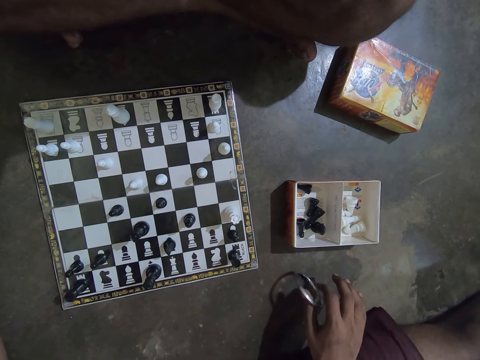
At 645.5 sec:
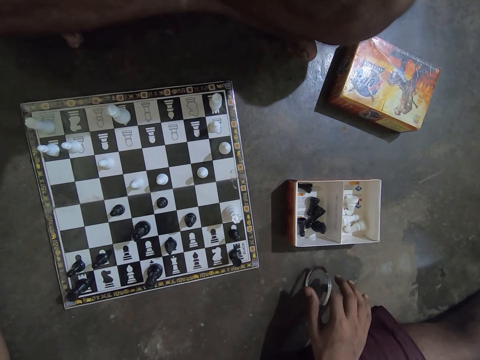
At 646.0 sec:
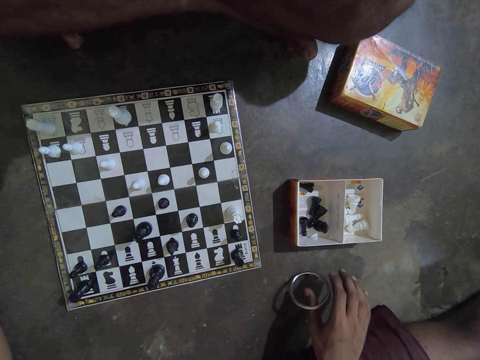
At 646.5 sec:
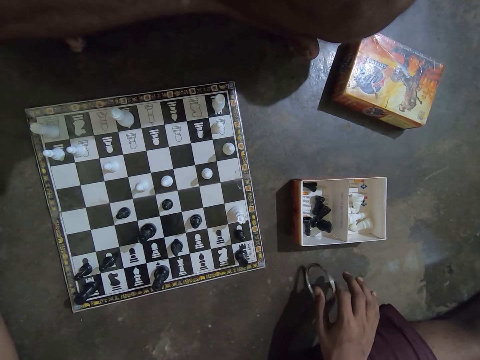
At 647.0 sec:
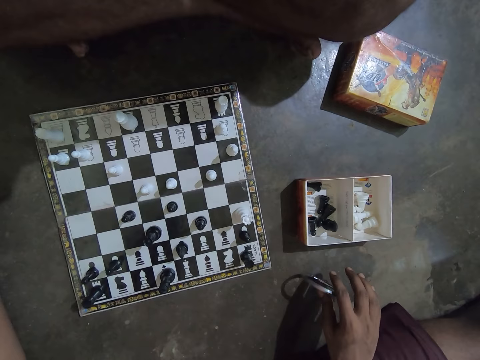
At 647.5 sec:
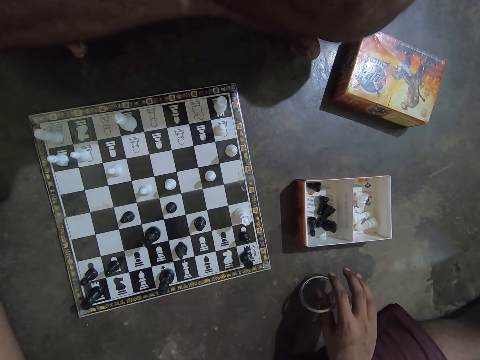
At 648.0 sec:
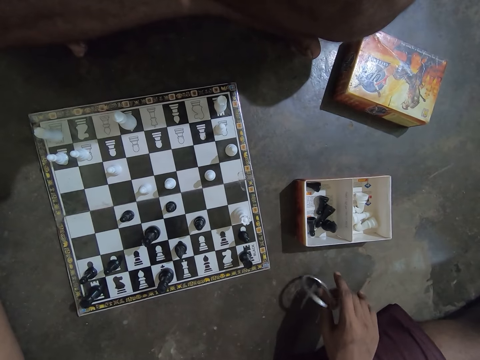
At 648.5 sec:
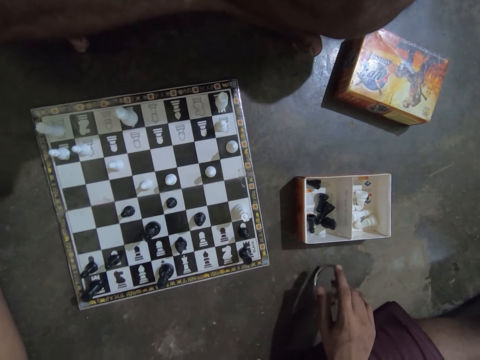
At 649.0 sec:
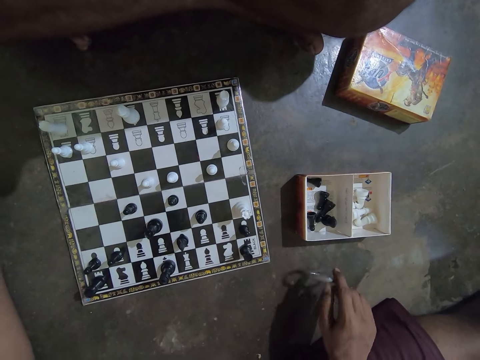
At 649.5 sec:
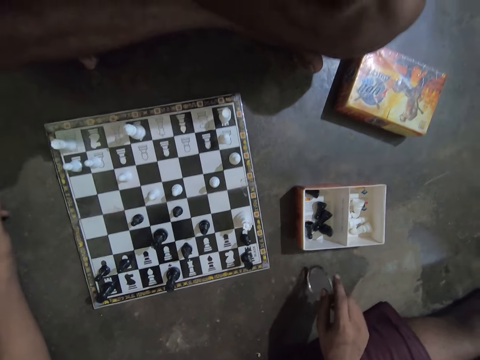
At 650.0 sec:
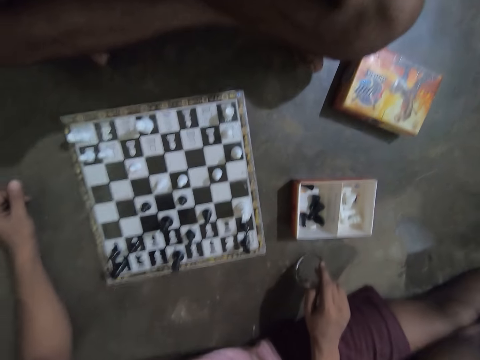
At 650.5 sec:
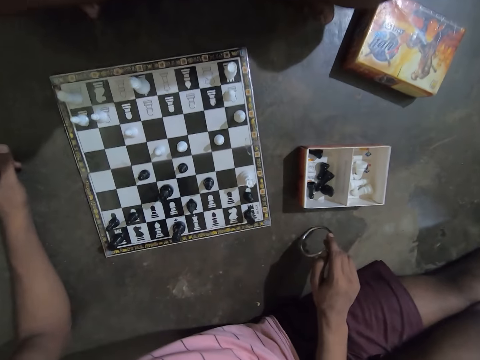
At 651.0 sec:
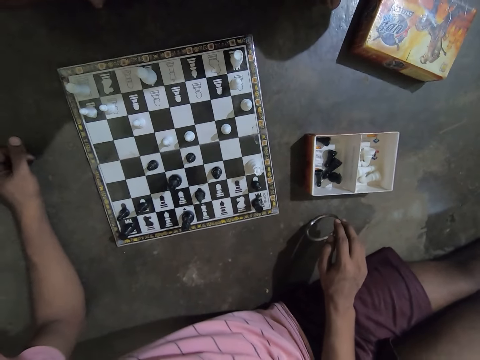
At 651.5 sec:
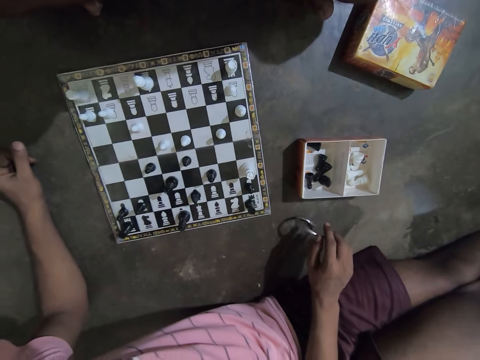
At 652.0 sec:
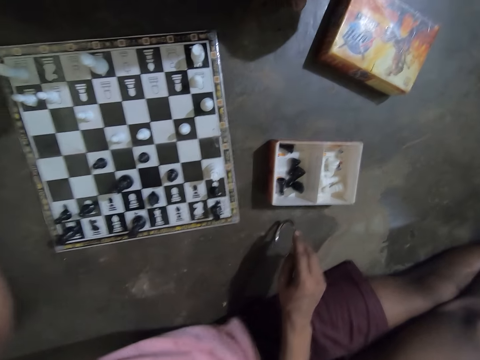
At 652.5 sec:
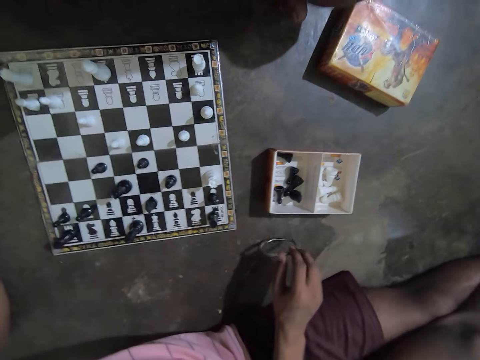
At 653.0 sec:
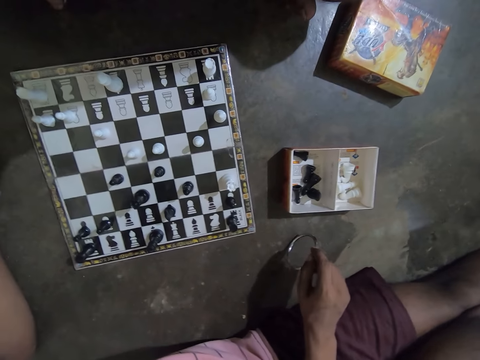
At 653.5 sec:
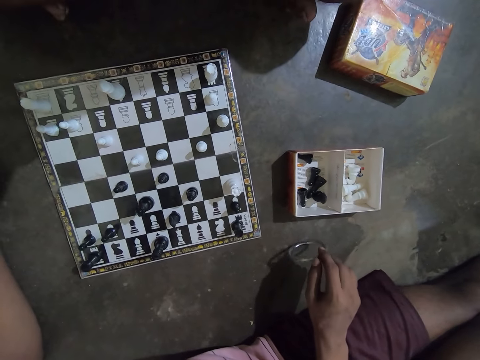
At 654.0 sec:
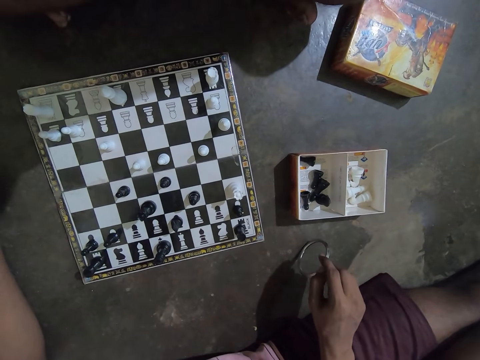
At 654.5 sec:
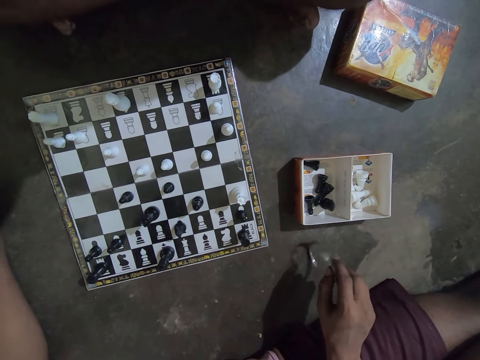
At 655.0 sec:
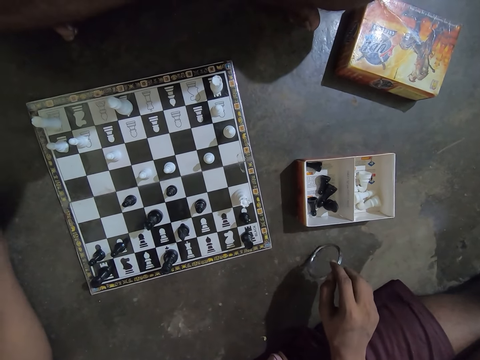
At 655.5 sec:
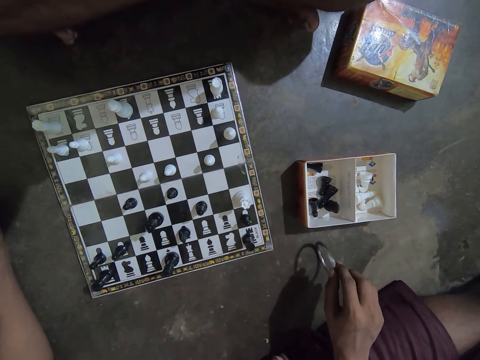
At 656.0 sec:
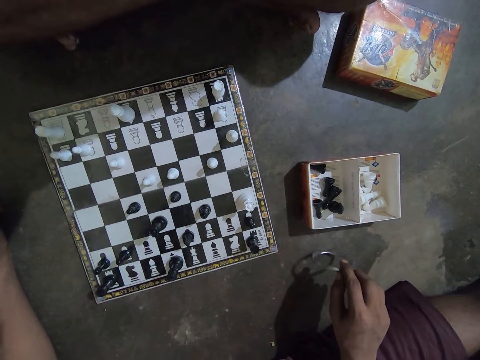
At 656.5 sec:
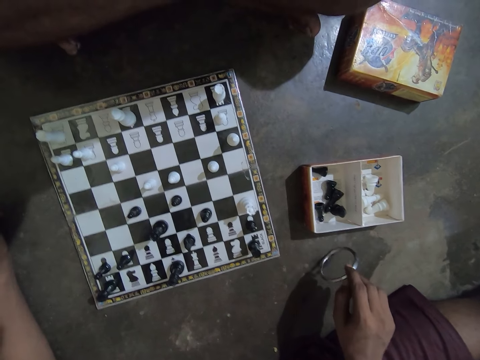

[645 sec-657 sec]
The camera wearer rotates a bangle.

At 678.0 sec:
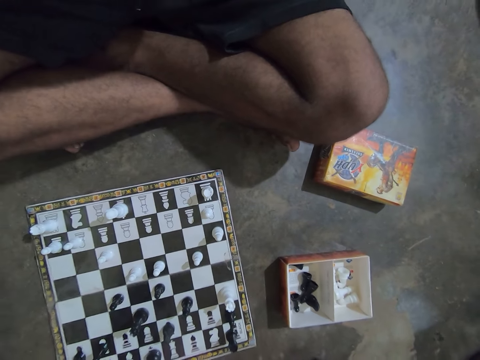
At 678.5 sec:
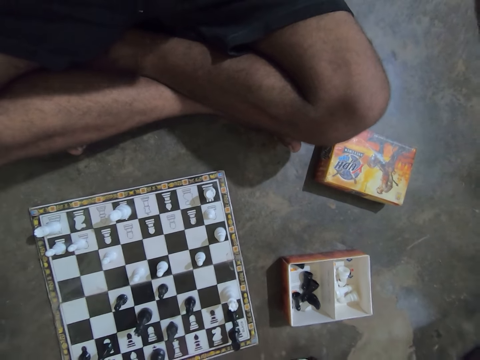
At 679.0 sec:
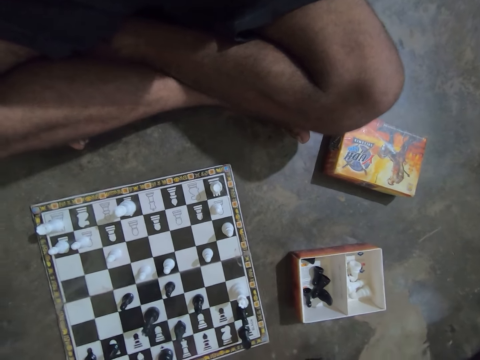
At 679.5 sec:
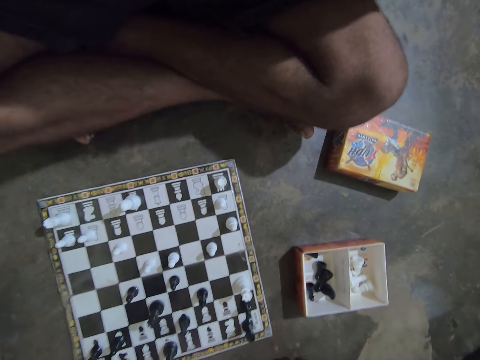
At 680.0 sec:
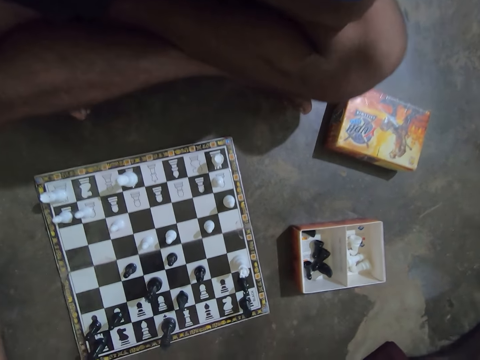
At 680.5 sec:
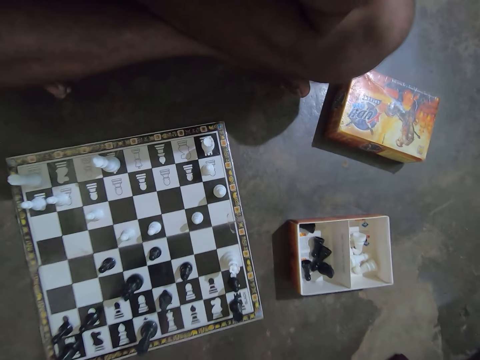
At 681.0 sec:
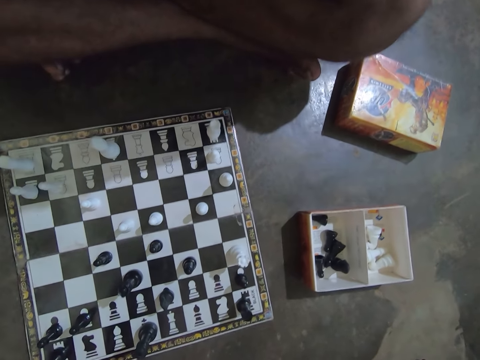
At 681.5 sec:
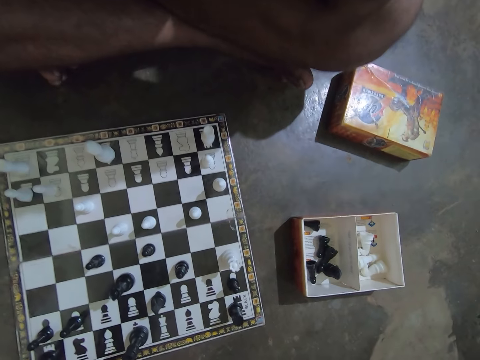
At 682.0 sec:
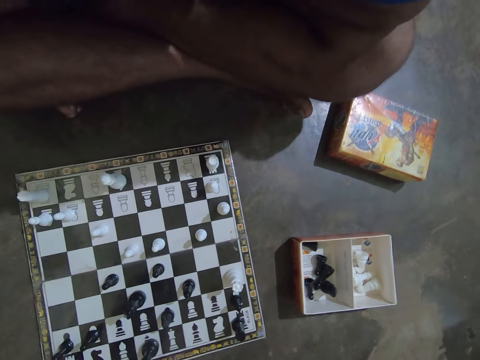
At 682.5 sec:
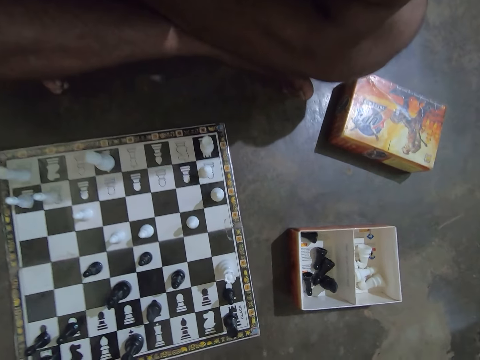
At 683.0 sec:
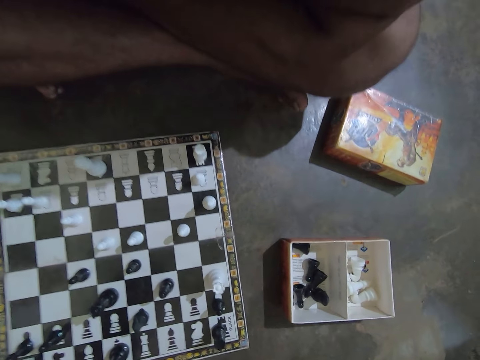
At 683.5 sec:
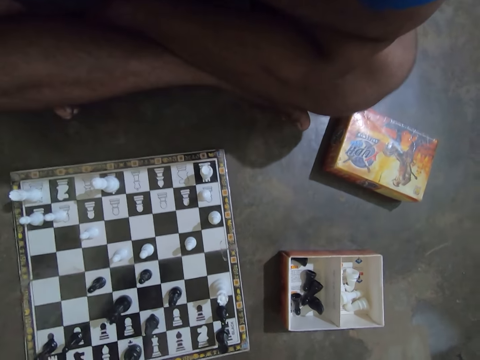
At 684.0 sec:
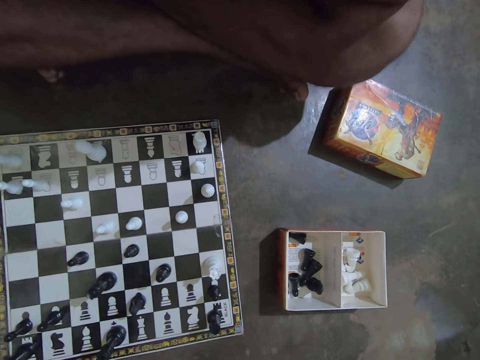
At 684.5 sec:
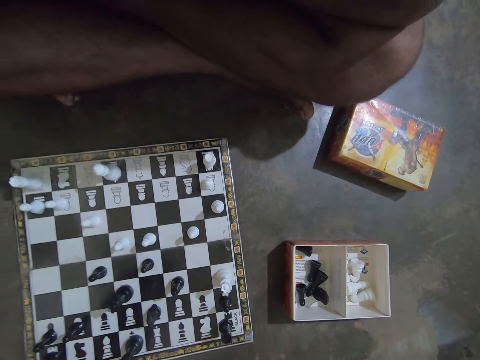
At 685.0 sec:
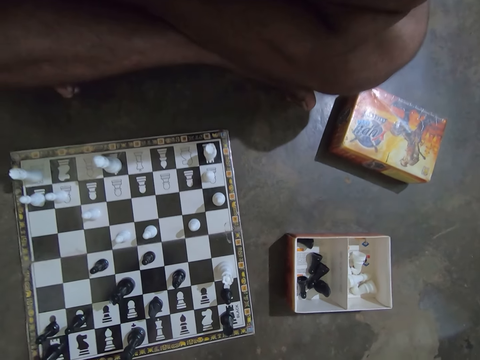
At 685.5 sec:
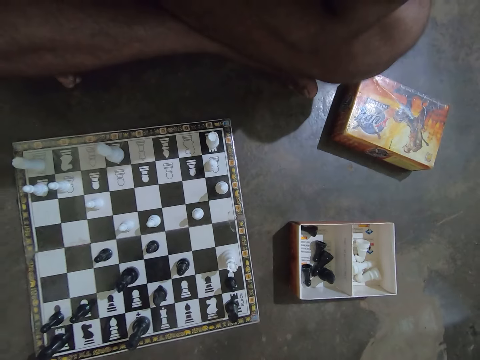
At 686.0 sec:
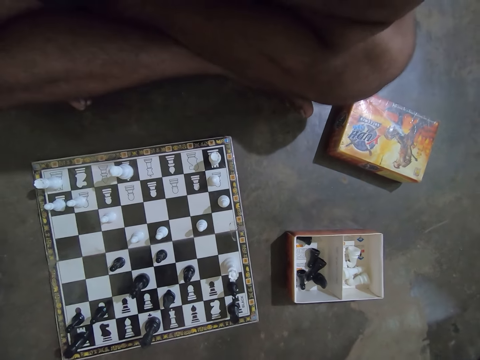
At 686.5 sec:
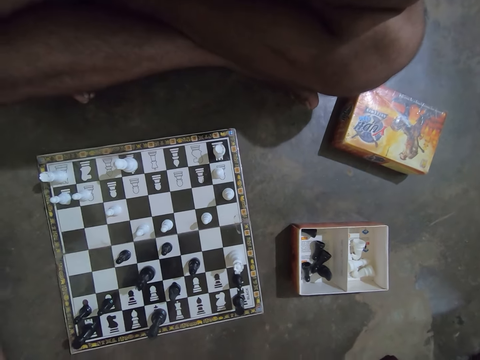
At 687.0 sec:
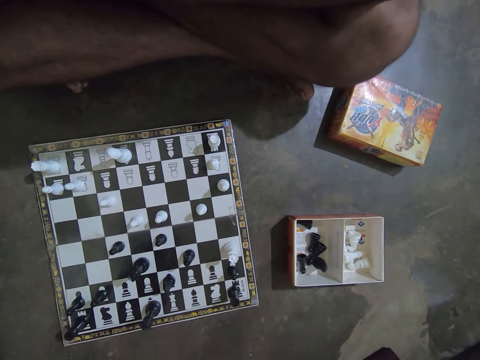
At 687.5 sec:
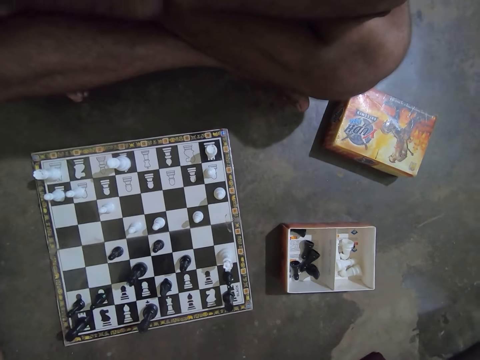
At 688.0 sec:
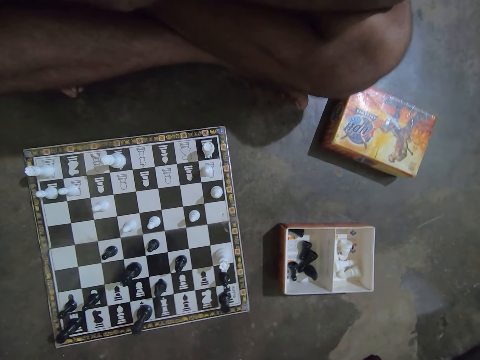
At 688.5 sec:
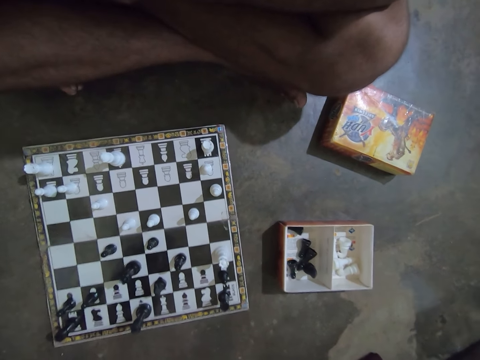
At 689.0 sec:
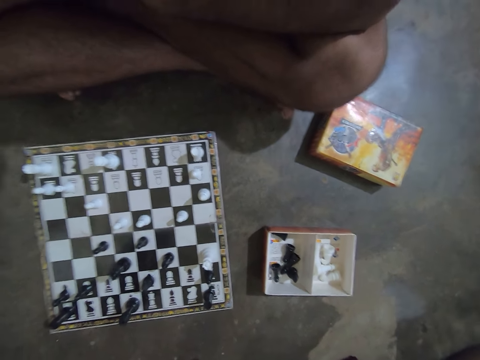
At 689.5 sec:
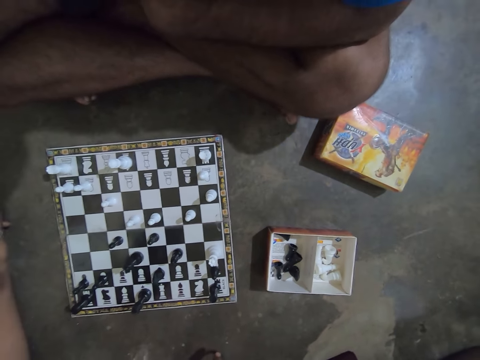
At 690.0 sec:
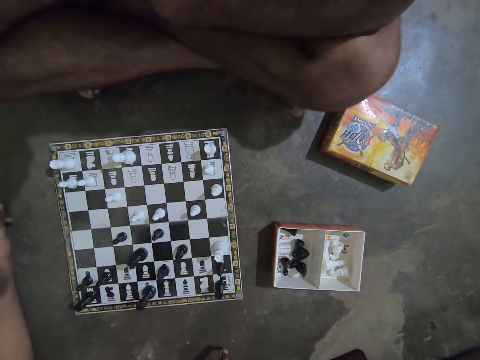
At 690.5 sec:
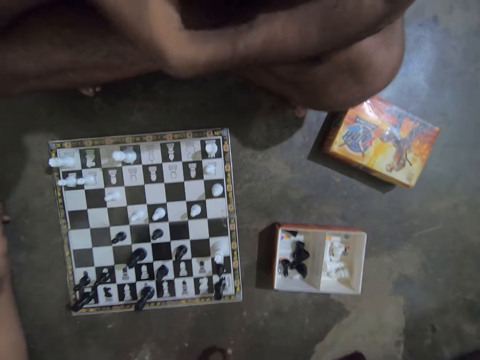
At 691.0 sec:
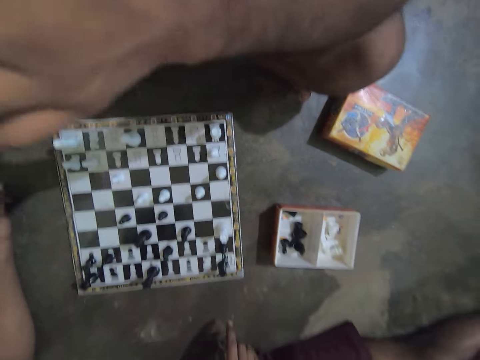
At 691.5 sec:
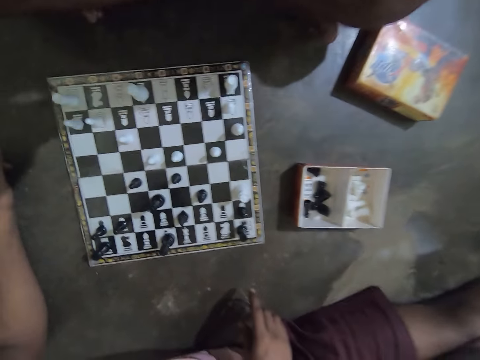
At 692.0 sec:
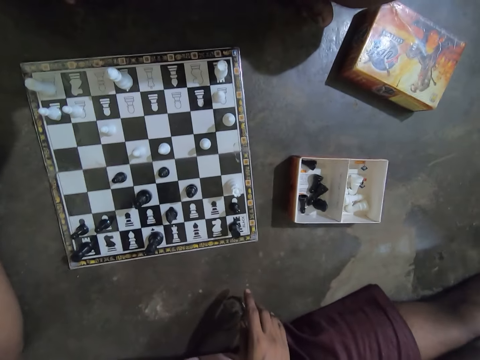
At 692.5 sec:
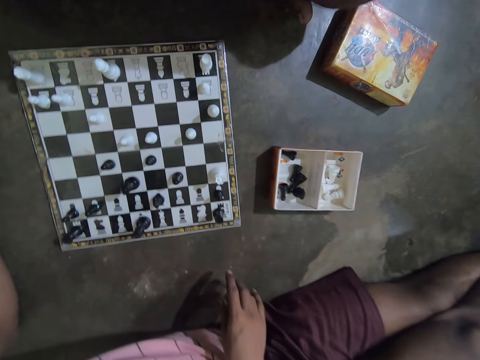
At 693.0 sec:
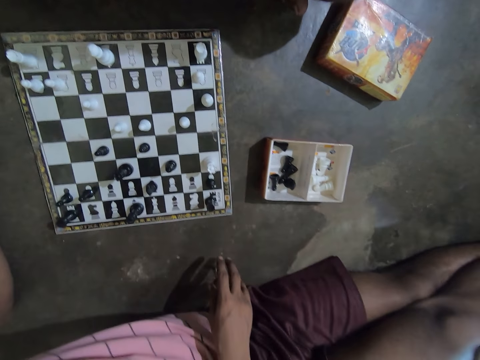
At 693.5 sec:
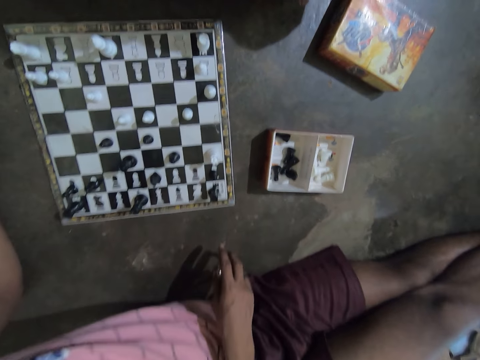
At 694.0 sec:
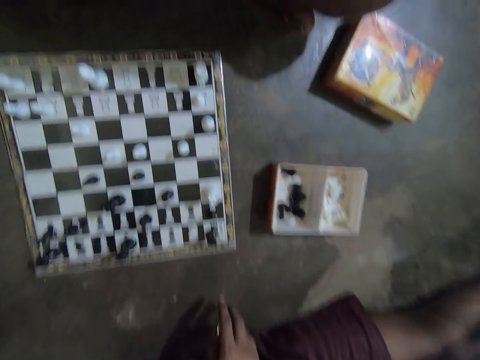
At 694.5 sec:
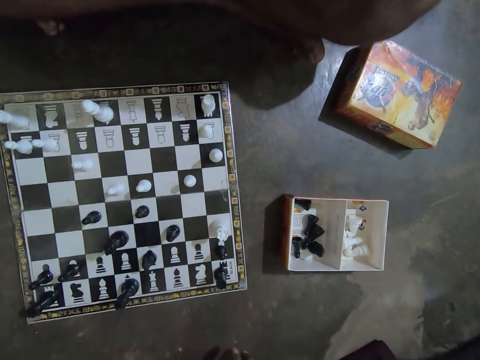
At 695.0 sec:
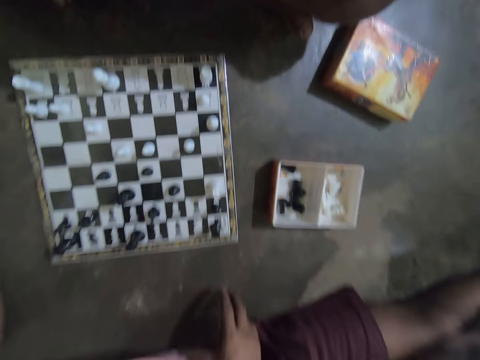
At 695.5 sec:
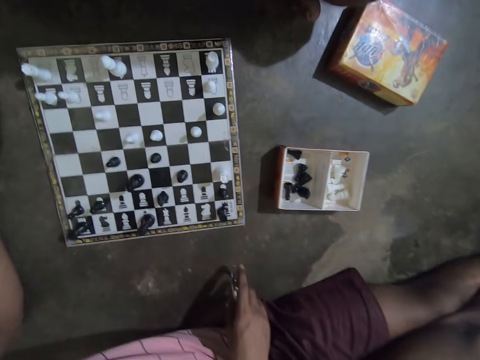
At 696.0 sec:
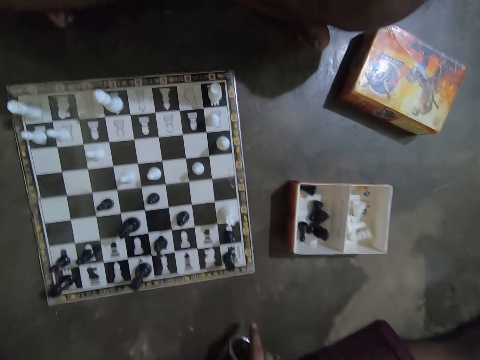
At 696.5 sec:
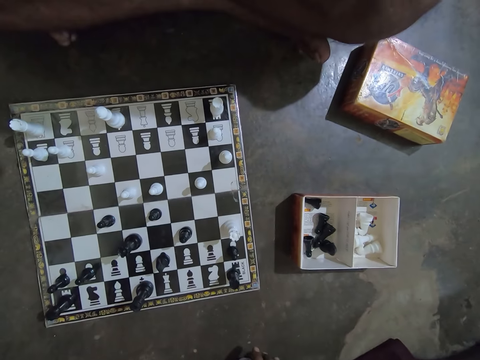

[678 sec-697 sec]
A person leans forward and moves his hands.
